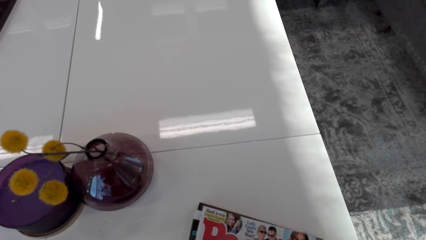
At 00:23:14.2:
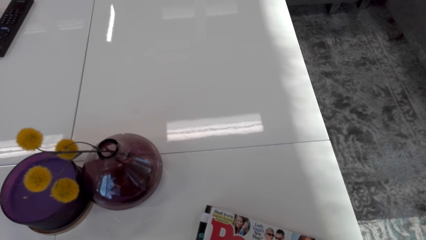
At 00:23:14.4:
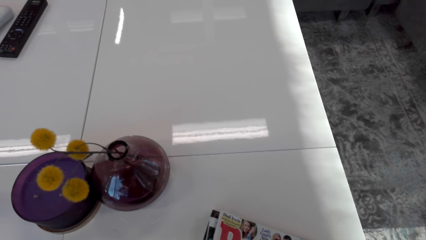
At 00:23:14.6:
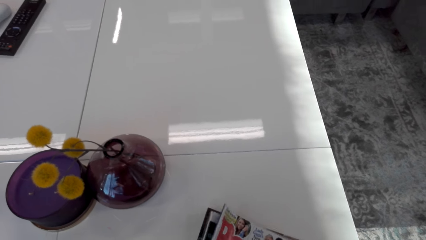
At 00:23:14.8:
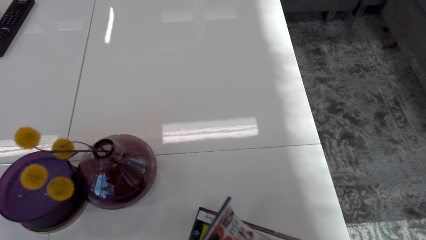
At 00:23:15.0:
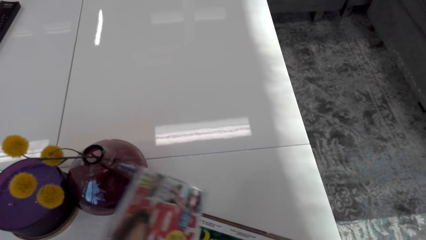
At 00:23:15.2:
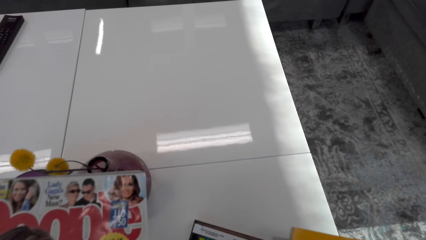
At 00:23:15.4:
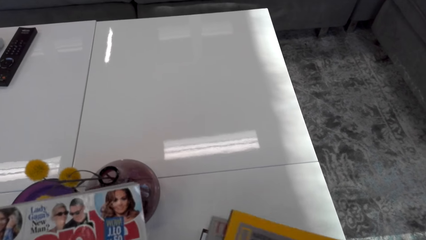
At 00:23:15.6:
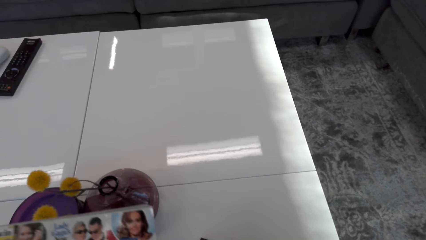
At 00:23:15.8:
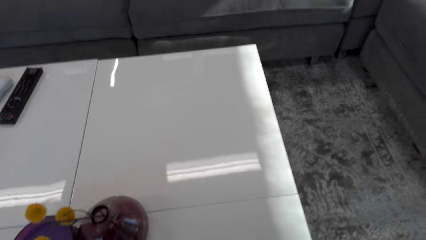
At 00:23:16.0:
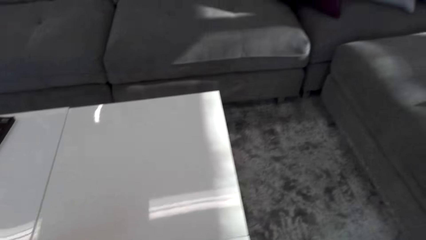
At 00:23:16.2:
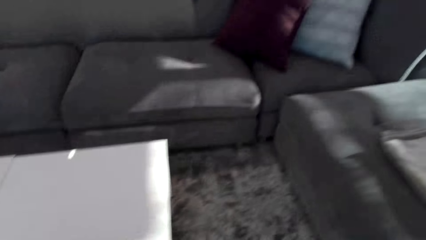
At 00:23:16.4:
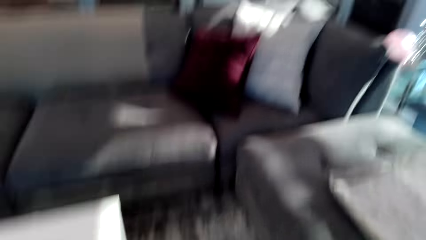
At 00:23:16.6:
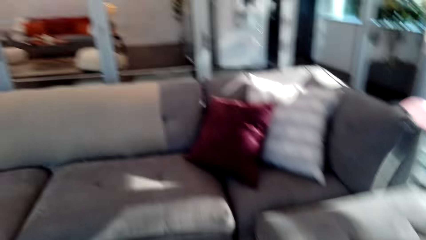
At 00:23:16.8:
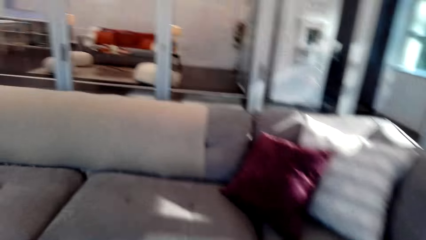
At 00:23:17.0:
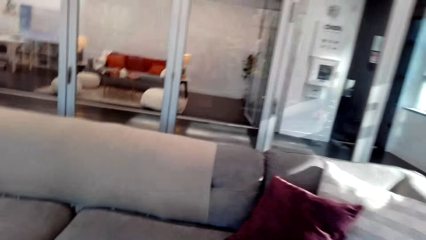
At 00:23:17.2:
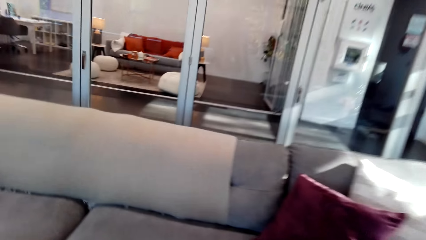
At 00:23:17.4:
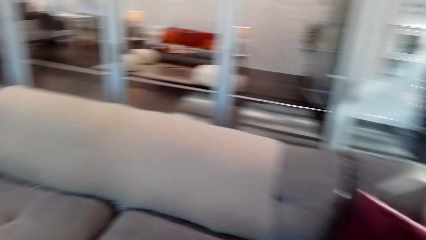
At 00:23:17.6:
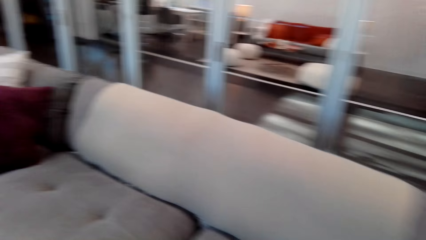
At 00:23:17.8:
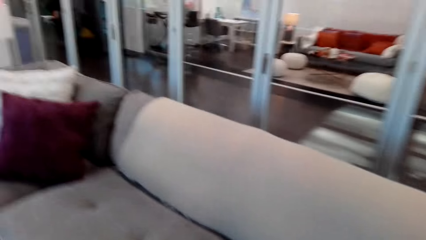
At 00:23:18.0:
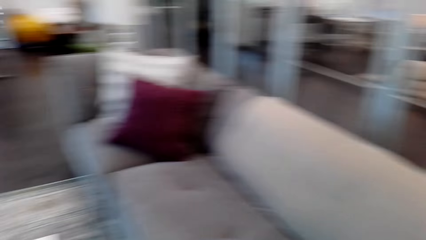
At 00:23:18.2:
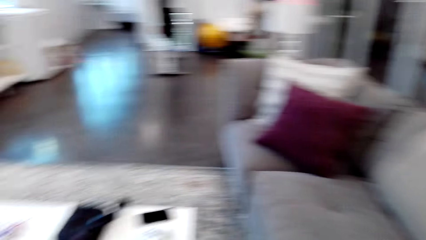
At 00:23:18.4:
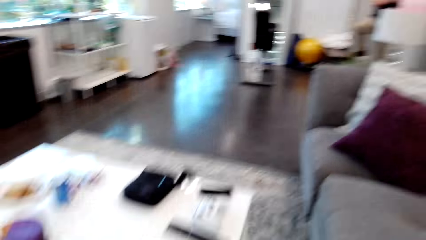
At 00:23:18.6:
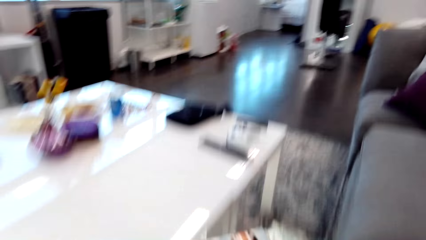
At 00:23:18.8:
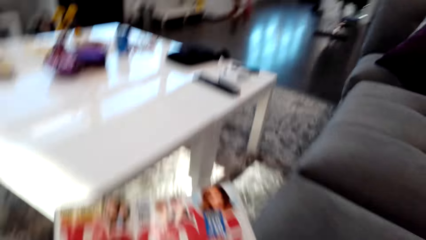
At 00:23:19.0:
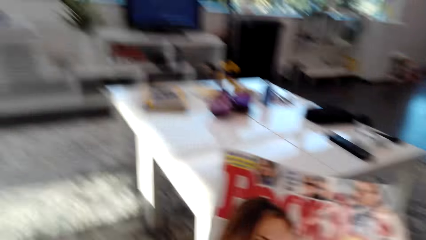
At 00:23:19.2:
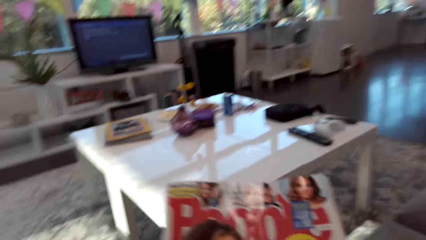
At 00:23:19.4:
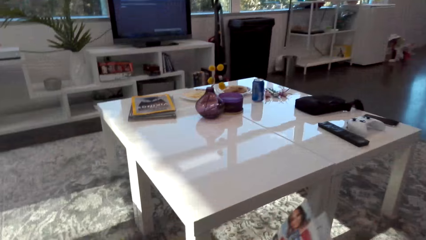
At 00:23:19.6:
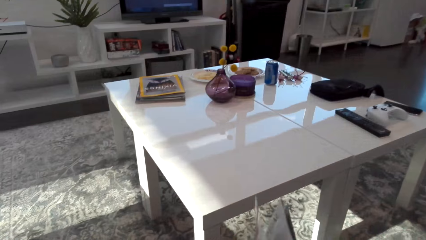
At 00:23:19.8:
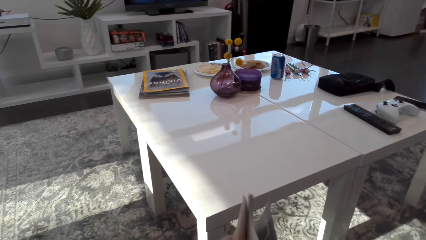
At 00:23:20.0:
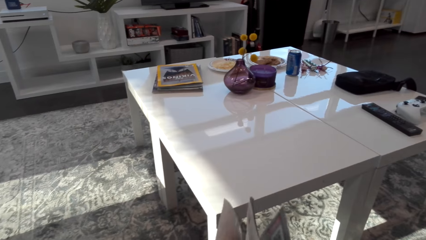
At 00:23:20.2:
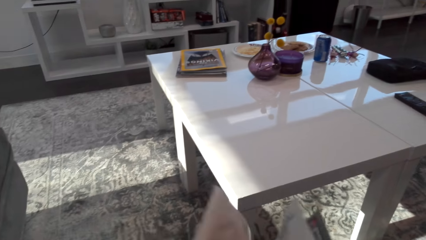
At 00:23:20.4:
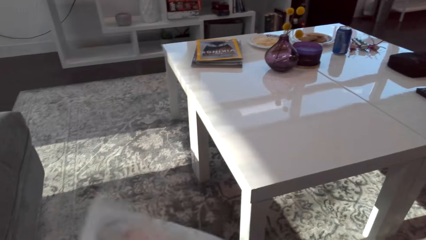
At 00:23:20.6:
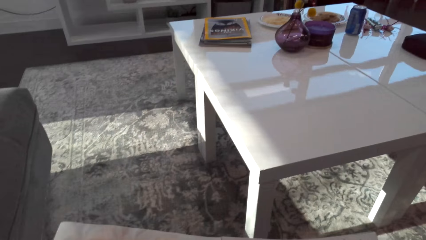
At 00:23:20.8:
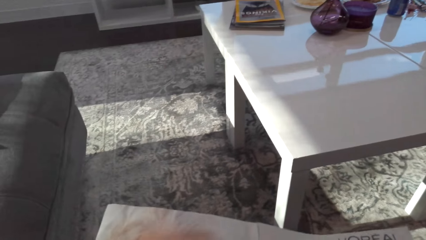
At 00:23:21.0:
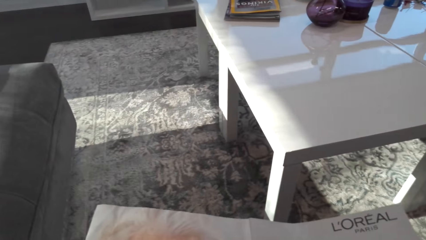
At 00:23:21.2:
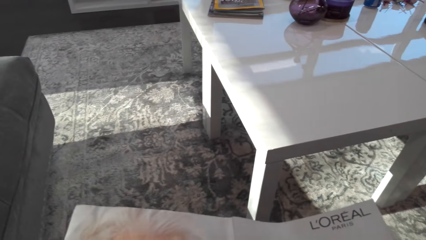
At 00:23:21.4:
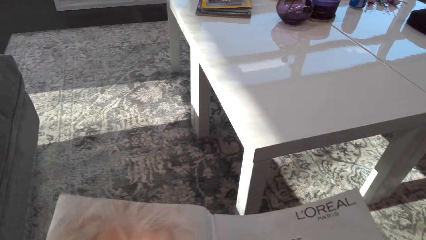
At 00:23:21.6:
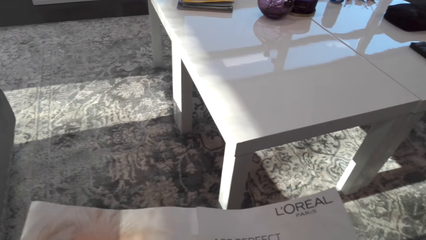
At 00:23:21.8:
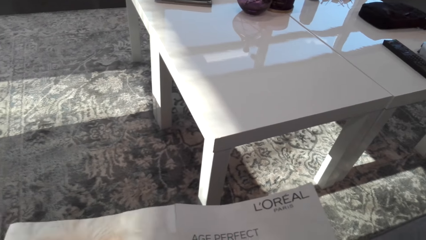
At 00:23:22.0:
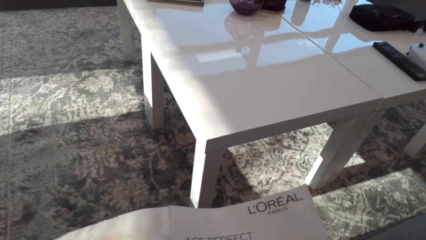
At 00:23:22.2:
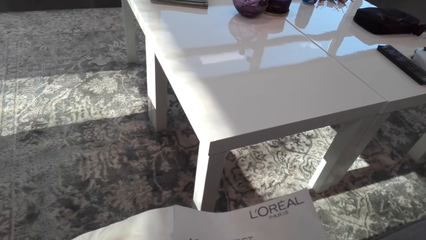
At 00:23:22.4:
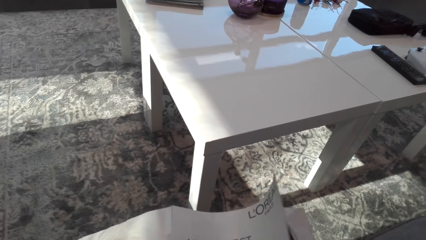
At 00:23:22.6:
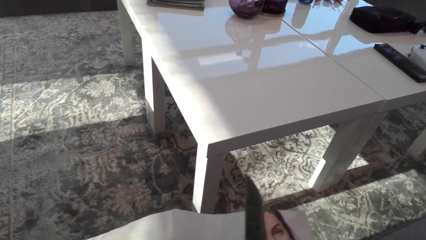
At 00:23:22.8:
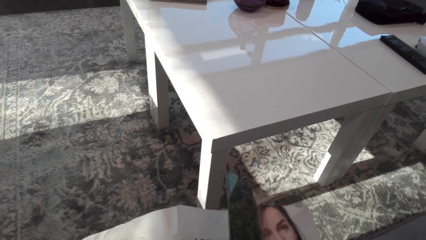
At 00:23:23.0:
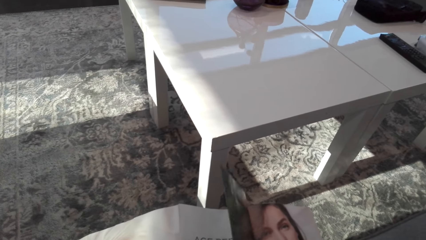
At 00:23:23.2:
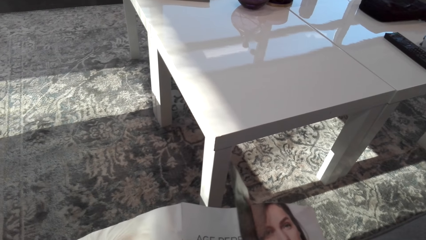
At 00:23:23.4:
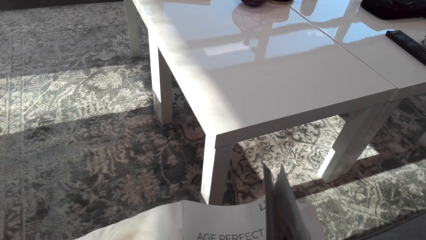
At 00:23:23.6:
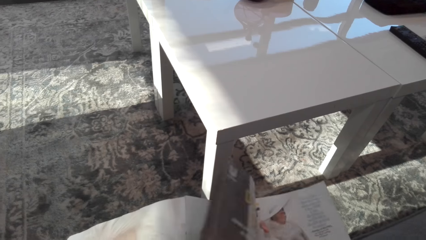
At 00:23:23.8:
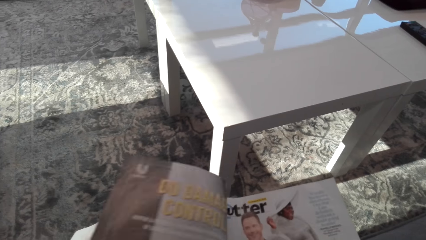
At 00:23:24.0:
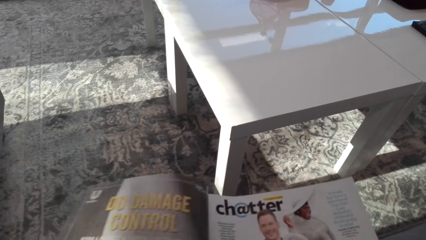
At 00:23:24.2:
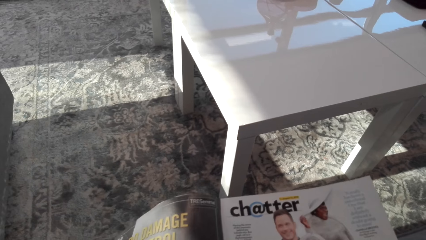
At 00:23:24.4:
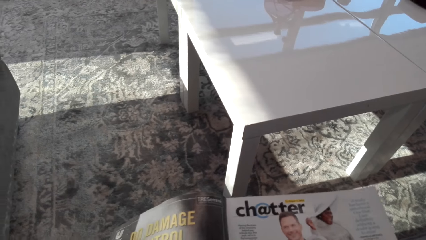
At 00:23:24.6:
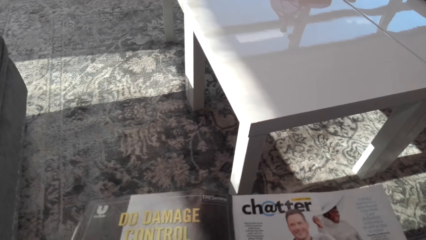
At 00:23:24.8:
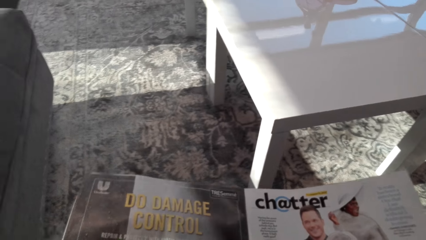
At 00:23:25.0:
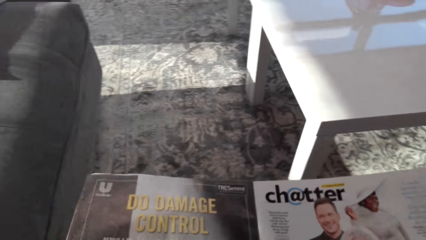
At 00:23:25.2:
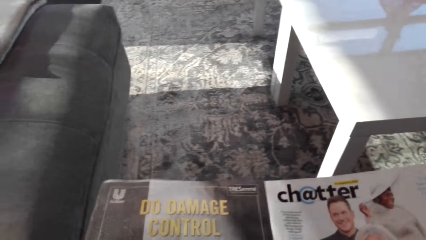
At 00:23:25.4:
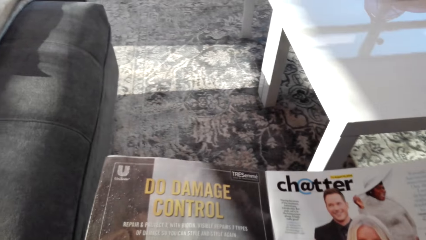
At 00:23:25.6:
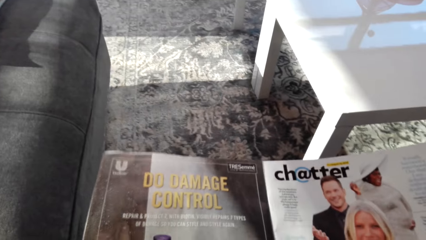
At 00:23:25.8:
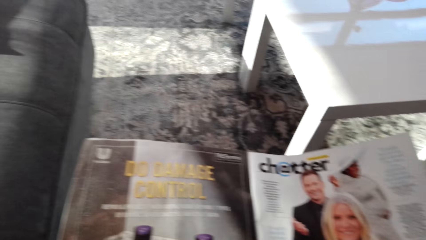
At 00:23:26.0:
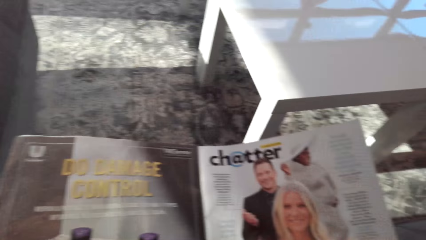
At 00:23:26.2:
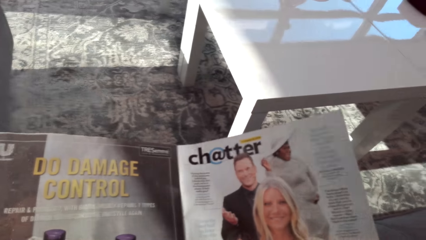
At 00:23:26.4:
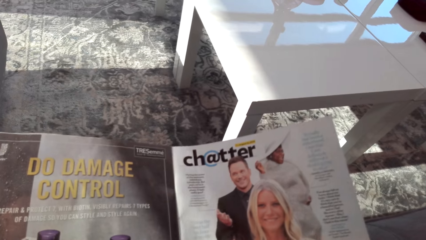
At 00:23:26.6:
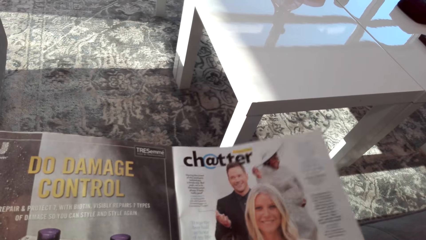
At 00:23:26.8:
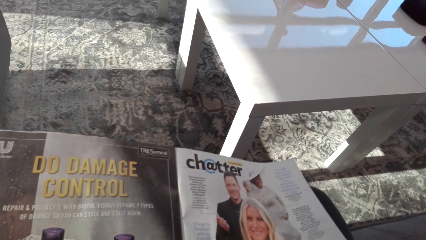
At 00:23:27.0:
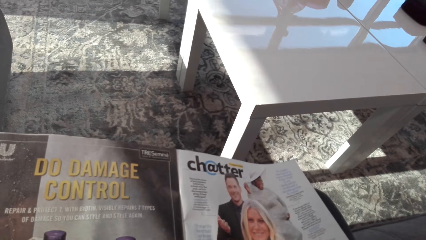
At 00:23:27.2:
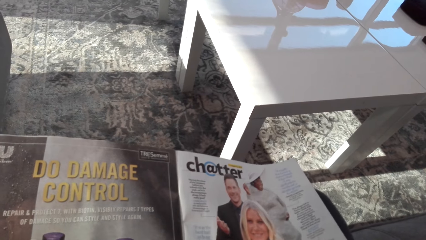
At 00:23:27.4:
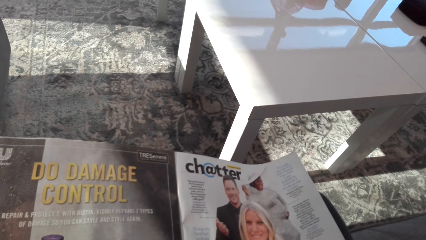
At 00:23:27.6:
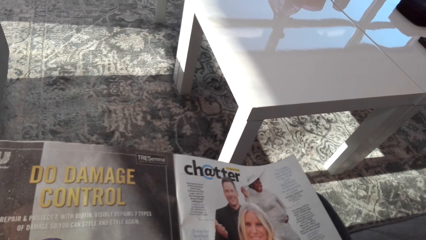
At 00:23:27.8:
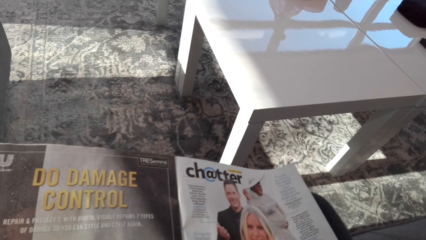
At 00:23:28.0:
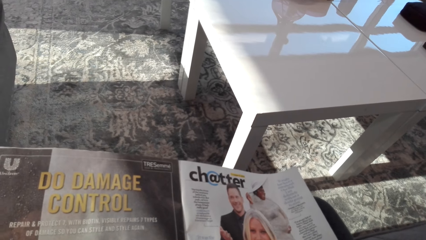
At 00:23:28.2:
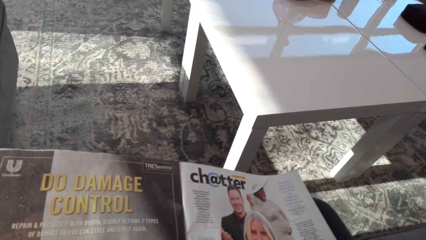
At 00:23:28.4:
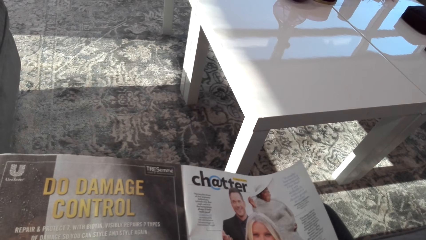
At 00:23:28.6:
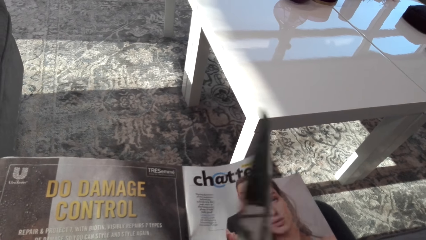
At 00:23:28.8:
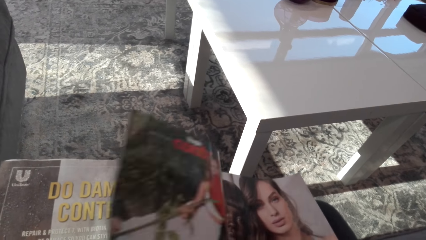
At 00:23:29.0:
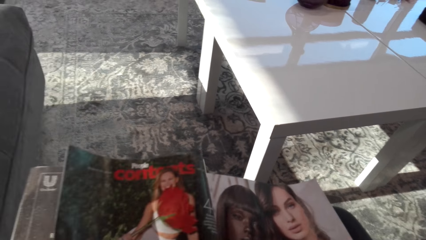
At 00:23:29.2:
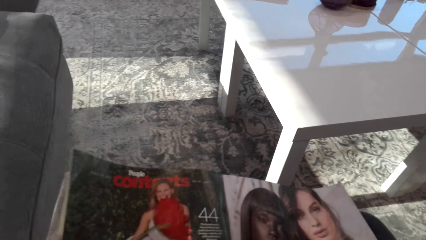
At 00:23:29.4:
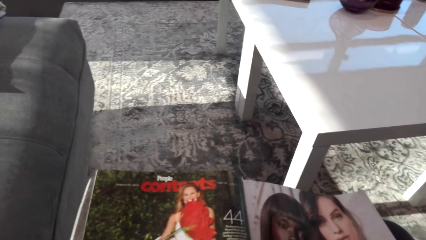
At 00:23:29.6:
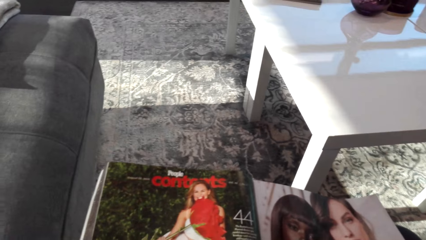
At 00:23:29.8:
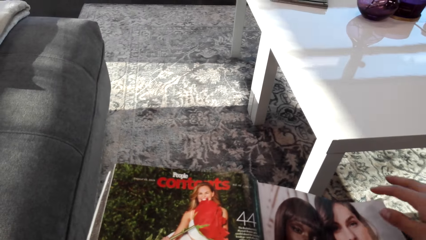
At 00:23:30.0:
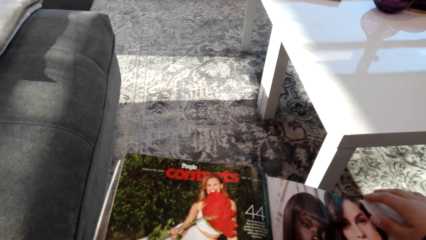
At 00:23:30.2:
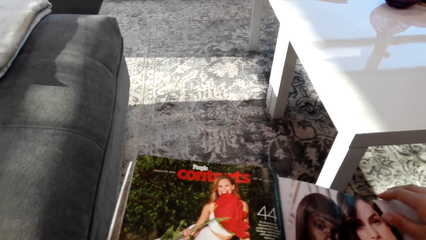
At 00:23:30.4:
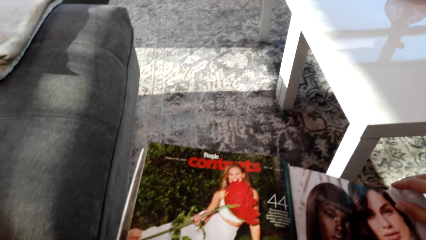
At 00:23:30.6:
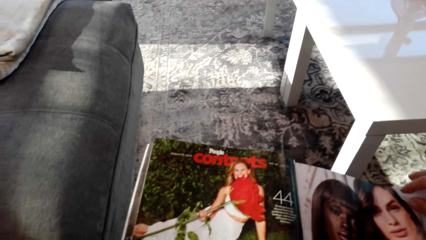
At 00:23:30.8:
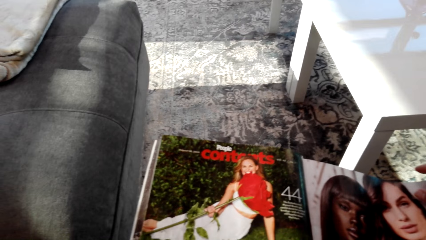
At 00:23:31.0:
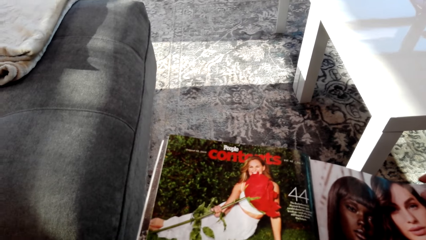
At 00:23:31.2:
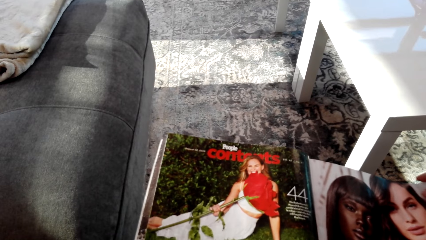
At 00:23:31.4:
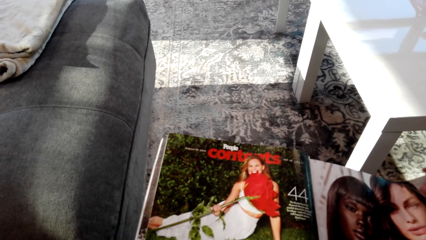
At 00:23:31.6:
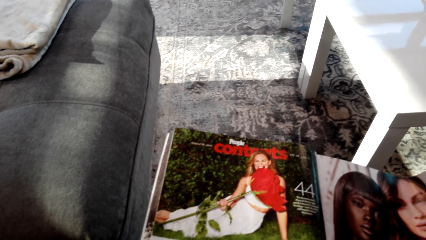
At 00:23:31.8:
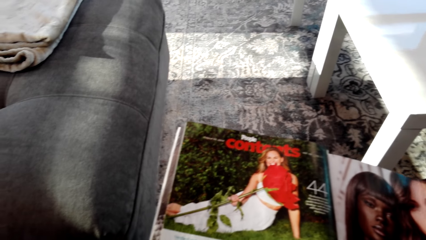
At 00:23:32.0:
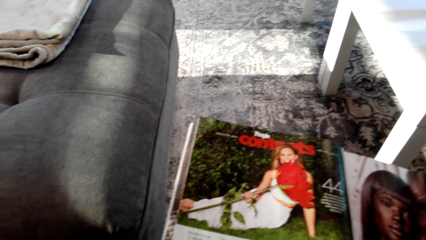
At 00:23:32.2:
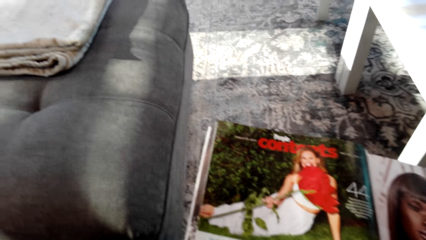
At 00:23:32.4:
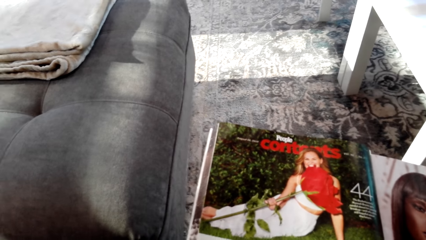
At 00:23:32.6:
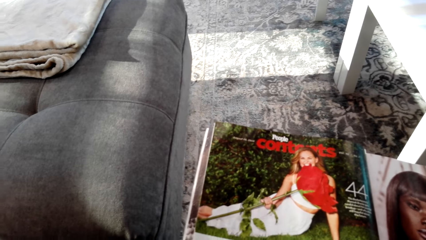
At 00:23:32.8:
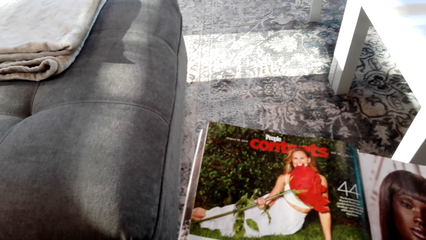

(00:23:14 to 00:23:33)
The camera wearer picks up another magazine from the table. They put the magazine on the table. They walk. They sit. They open the magazine. They read the magazine. They open a page. They open a page again. They look at the magazine. They open a page. They look at the magazine.
